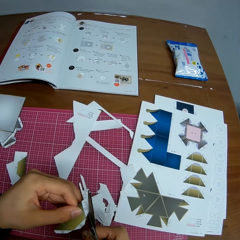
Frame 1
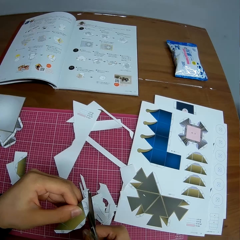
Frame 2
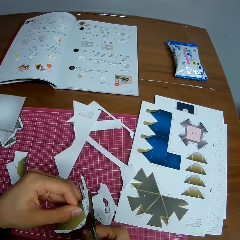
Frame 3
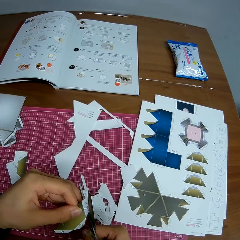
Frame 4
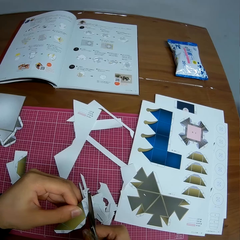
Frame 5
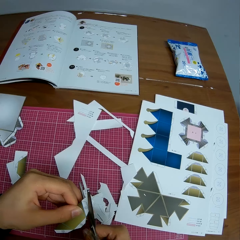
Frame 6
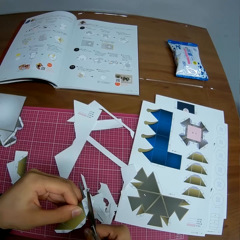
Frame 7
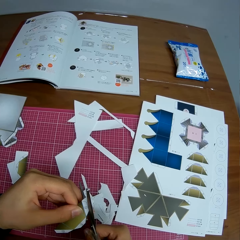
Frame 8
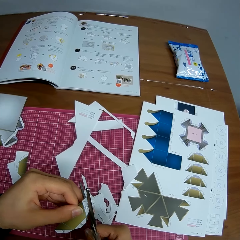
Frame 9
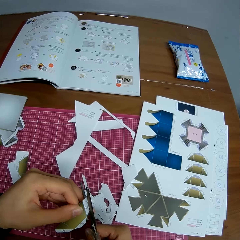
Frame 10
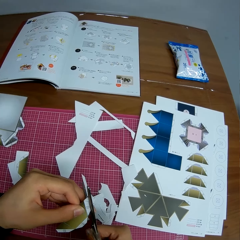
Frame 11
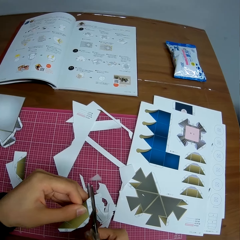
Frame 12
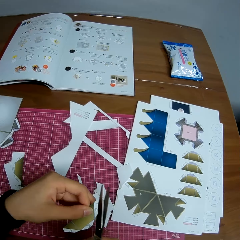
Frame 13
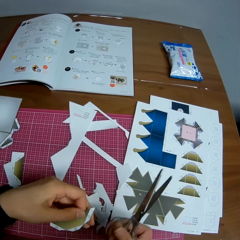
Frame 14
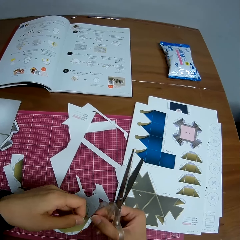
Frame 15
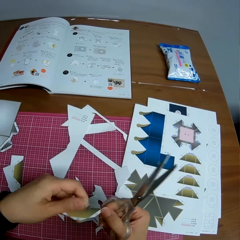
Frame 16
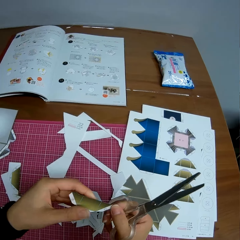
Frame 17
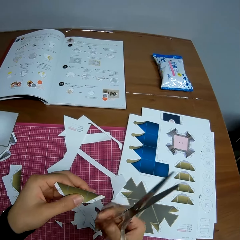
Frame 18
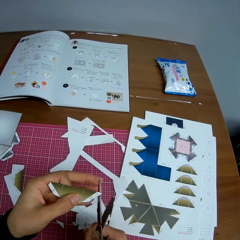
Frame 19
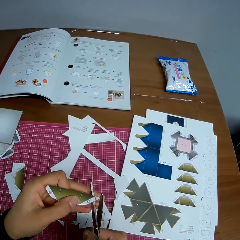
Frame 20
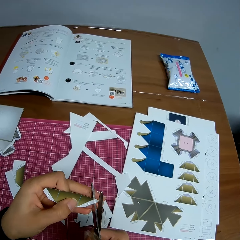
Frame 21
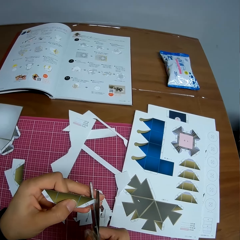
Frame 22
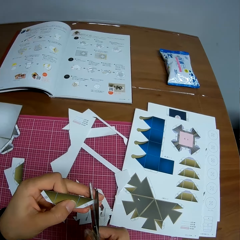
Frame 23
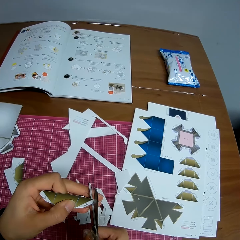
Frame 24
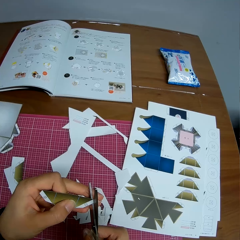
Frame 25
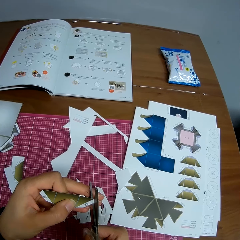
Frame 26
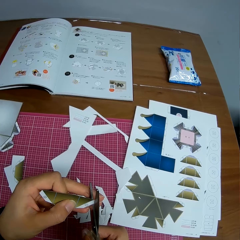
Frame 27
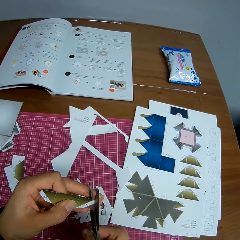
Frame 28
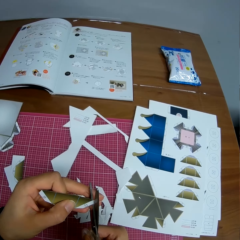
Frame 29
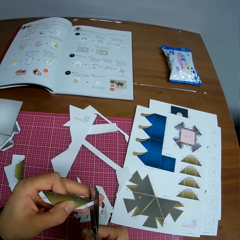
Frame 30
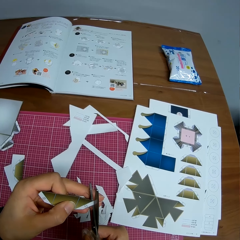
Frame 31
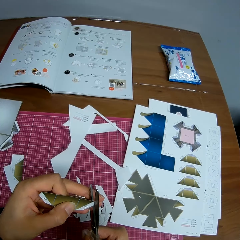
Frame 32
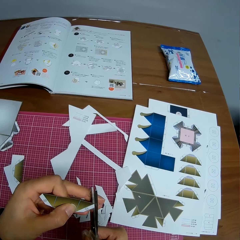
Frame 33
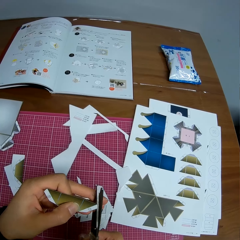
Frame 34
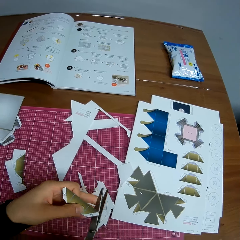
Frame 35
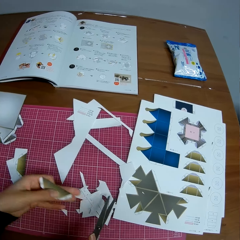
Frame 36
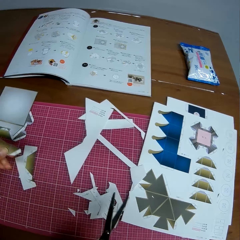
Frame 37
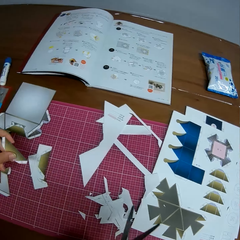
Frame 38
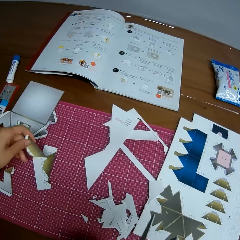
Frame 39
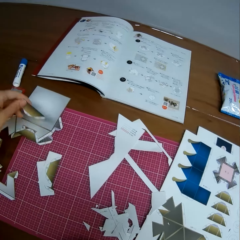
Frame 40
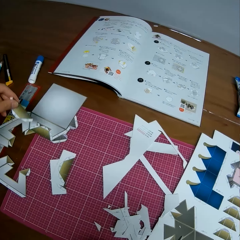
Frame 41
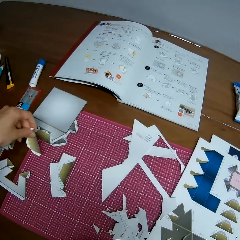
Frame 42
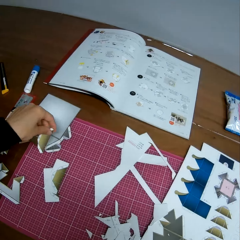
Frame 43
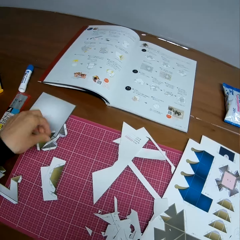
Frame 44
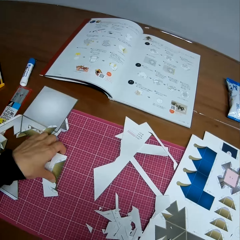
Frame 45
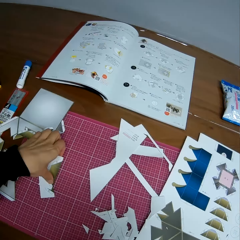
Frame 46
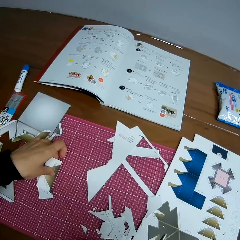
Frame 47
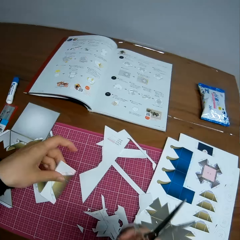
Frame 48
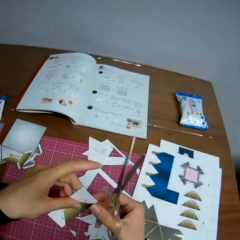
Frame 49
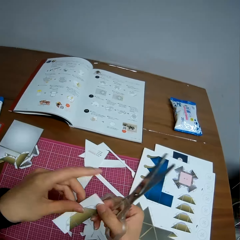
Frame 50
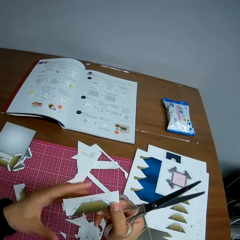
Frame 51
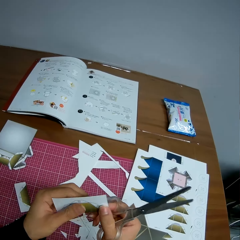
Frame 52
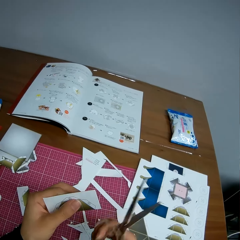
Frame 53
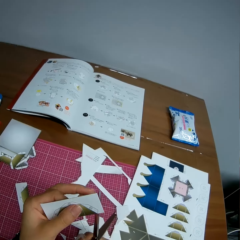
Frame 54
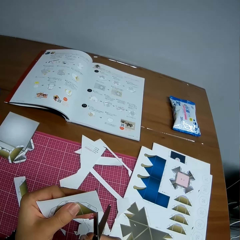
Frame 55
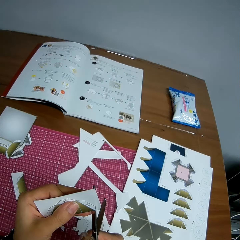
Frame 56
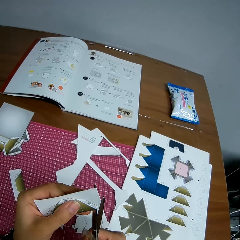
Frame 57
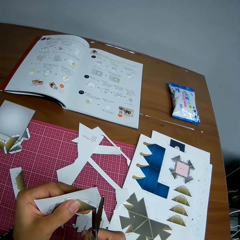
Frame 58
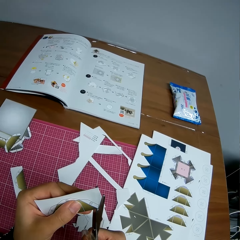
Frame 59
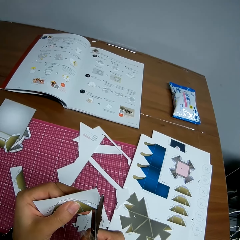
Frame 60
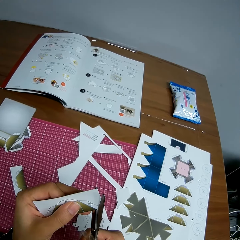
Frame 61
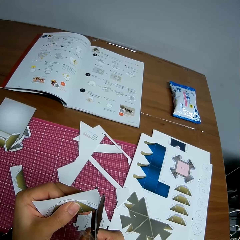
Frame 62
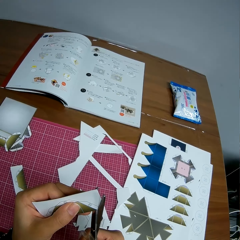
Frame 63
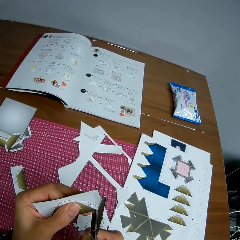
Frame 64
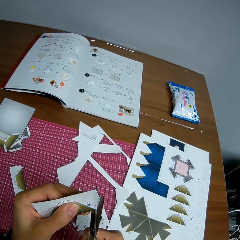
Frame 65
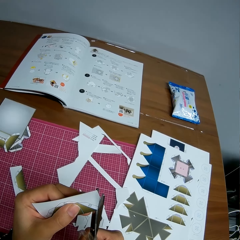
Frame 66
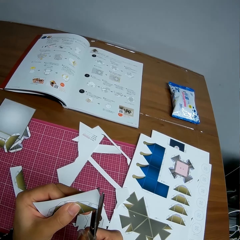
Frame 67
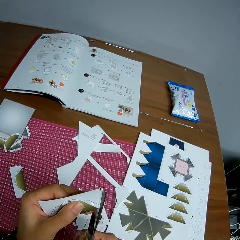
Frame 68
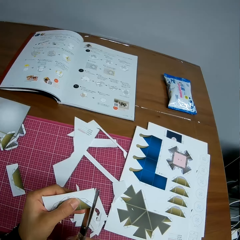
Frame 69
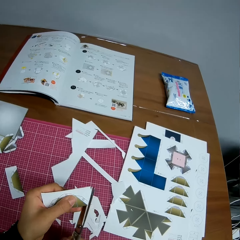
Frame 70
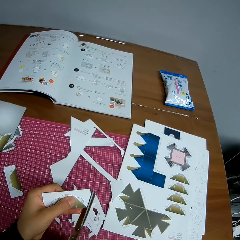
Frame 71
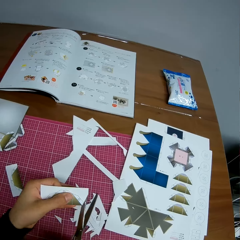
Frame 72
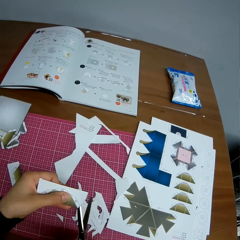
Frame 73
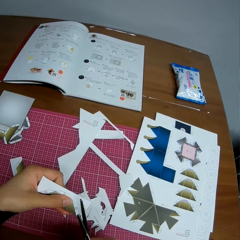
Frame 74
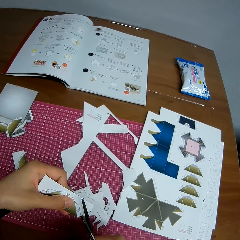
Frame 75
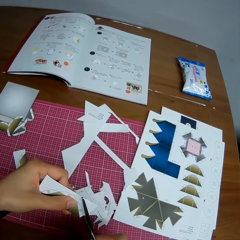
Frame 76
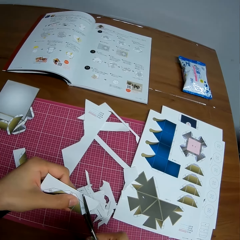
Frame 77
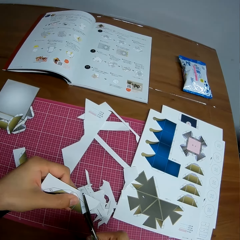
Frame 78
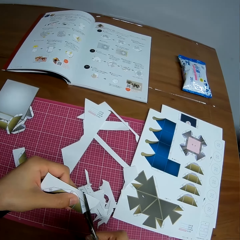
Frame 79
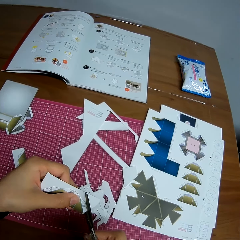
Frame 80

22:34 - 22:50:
The camera wearer rotates the crafting paper. They cut the crafting paper. They put the crafting paper on the table. They pick up a crafting paper. They cut the crafting paper using scissors.

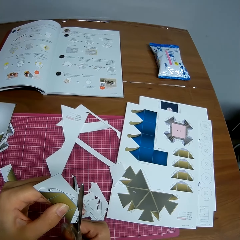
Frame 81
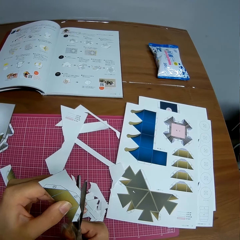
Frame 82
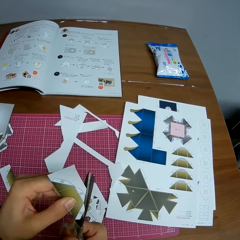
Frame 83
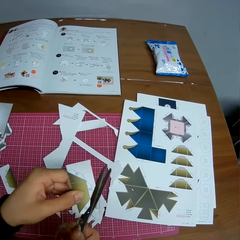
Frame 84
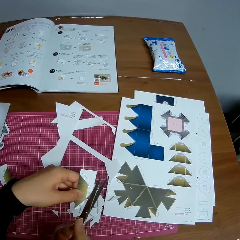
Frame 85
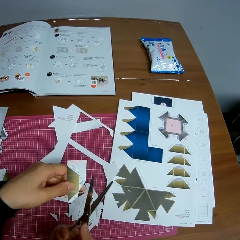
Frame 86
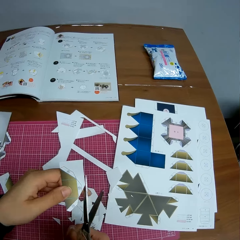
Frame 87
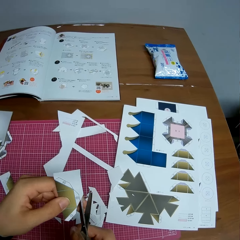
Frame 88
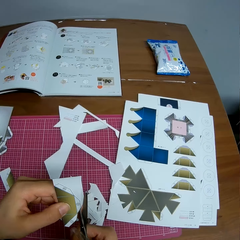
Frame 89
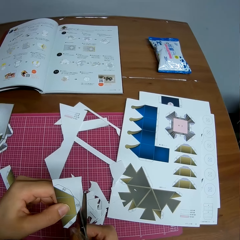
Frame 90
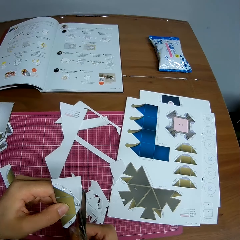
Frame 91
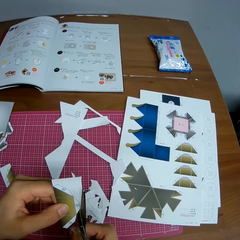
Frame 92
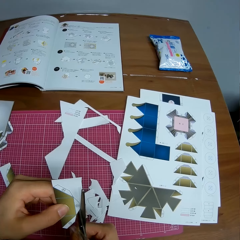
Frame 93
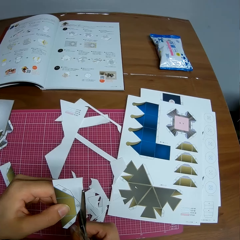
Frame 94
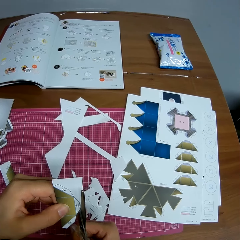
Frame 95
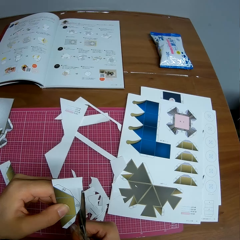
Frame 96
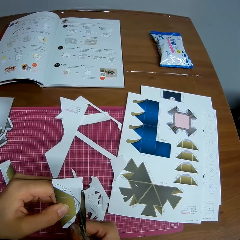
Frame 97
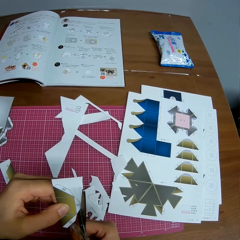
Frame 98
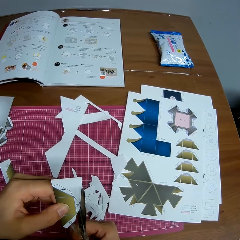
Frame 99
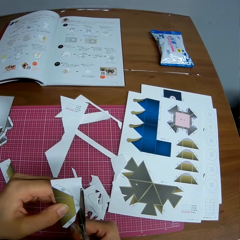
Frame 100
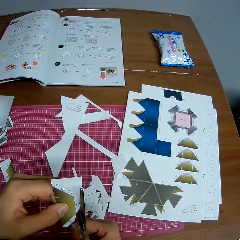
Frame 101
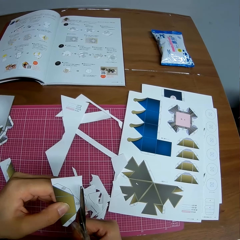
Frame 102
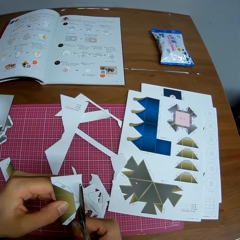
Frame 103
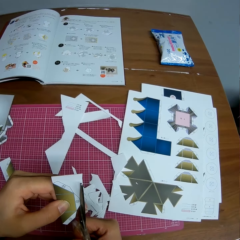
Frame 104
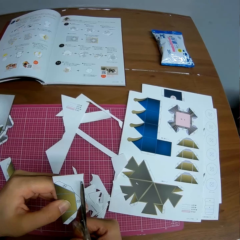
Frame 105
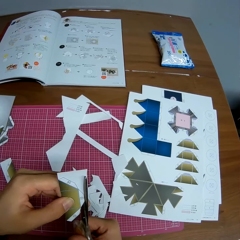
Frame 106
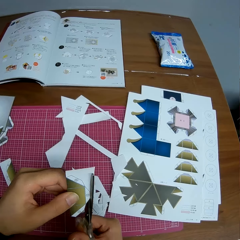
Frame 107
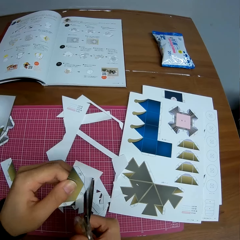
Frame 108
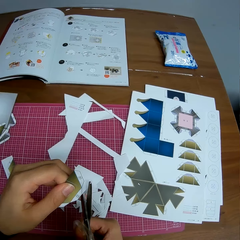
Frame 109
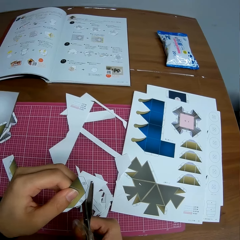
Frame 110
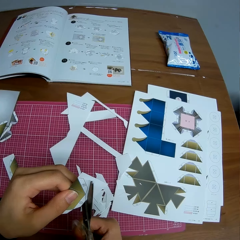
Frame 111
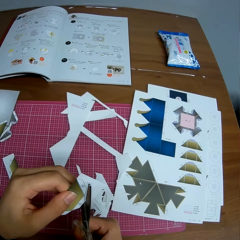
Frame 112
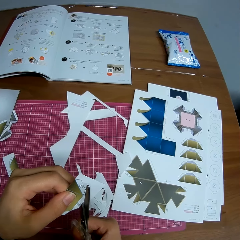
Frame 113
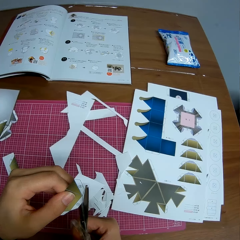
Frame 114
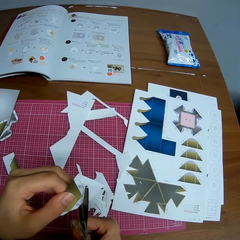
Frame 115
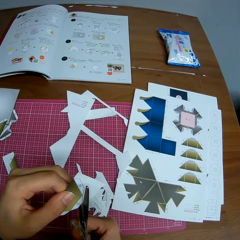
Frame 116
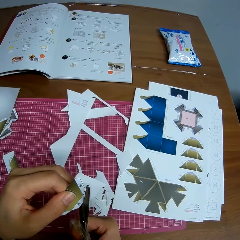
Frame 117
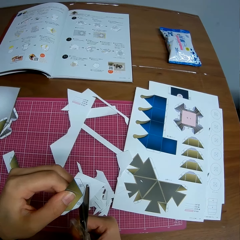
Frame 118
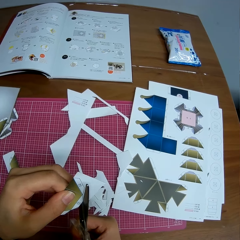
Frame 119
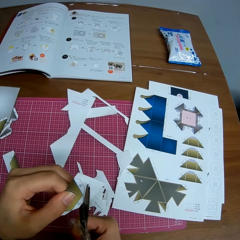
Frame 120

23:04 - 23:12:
The camera wearer drops the cut piece of paper on the table. They cut the paper with the scissors.

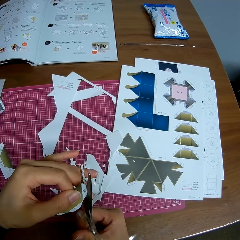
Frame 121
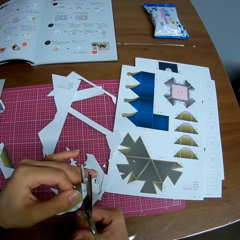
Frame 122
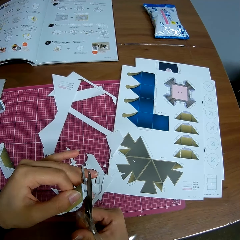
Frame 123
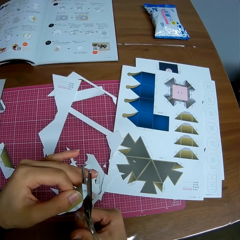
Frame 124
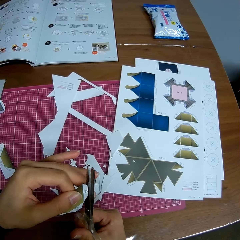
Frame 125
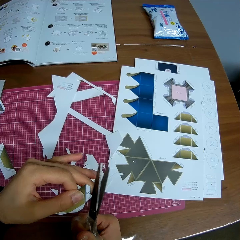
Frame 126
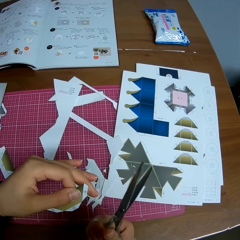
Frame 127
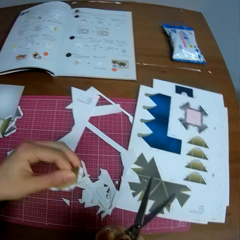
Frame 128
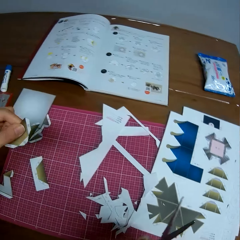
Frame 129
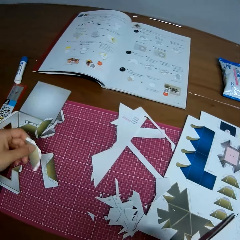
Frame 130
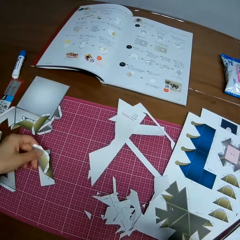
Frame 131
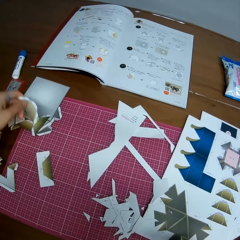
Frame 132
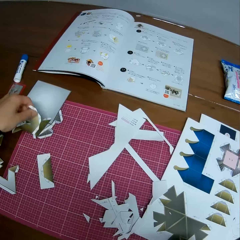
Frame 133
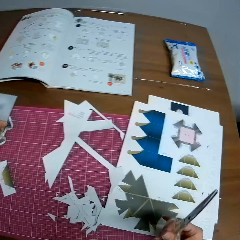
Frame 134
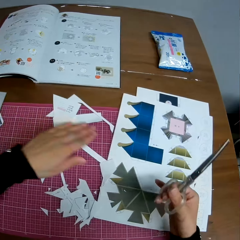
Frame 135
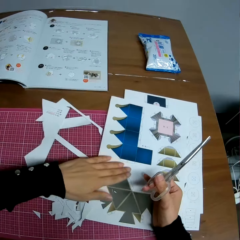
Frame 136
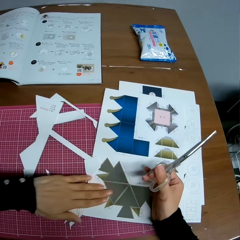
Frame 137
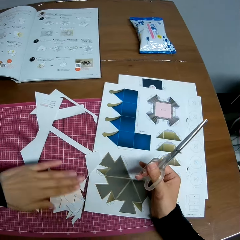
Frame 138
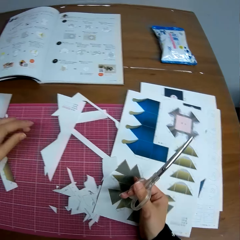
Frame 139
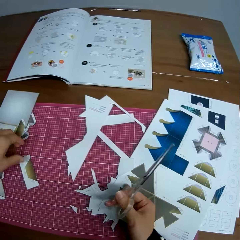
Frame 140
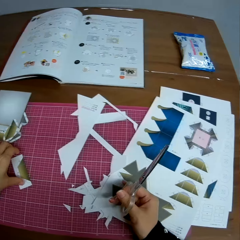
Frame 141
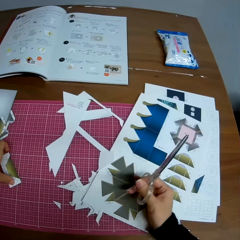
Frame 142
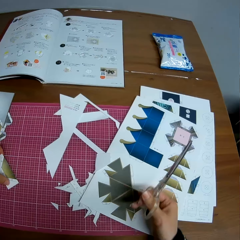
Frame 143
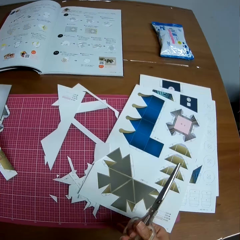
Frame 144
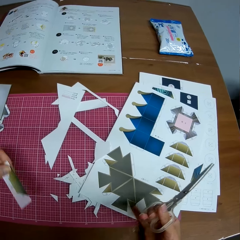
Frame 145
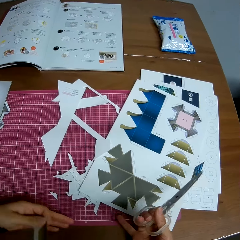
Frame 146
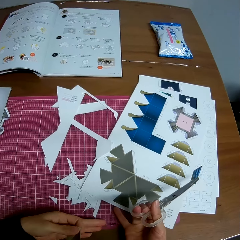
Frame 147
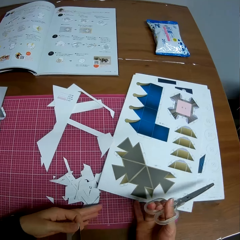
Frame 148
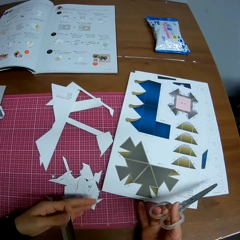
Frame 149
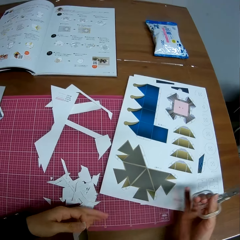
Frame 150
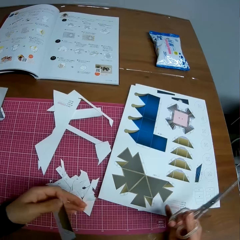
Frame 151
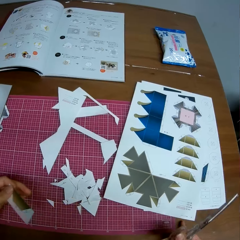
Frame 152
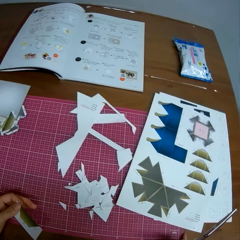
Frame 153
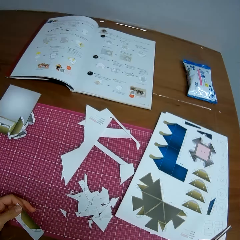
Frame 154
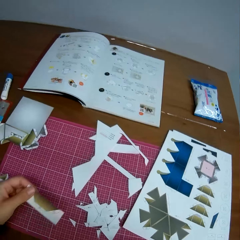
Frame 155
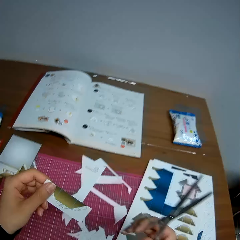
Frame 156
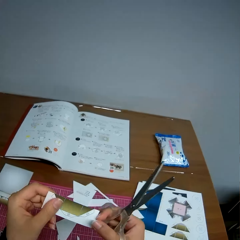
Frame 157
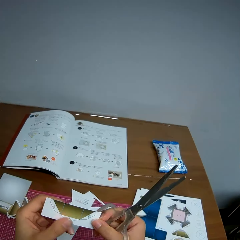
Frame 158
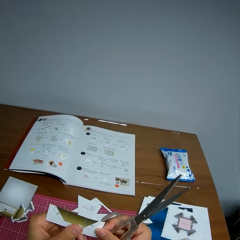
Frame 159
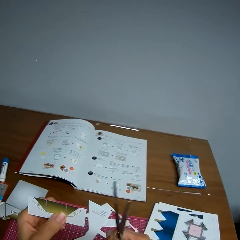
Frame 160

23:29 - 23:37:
The camera wearer puts the crafting paper on the cutting mat on the table. They move papers on the cutting mat. They pick up another piece of paper on the table. They adjust another piece of paper on the table.
